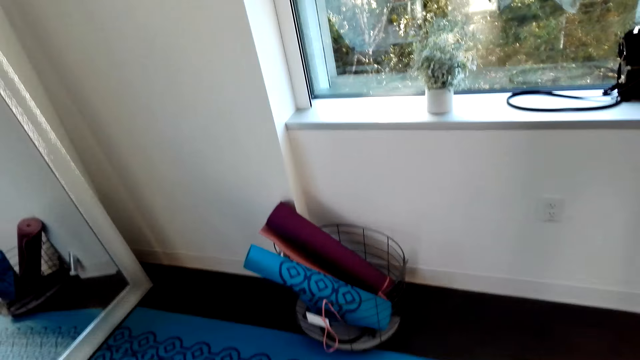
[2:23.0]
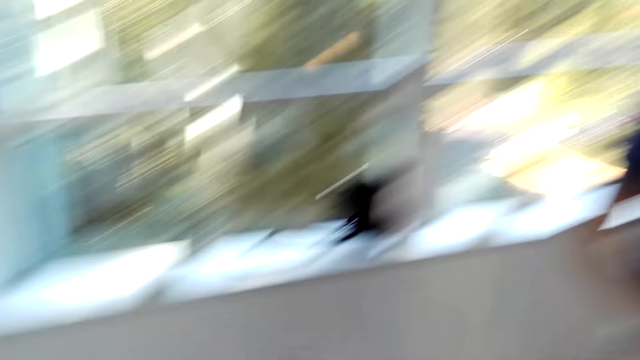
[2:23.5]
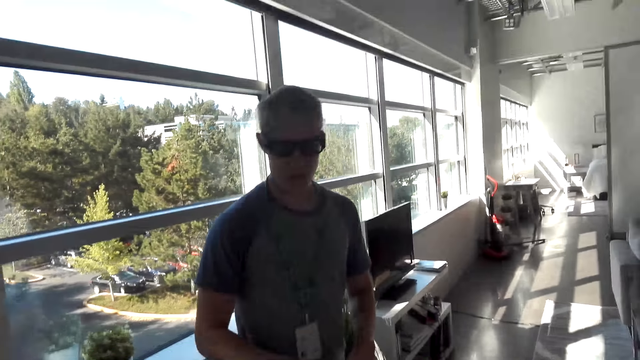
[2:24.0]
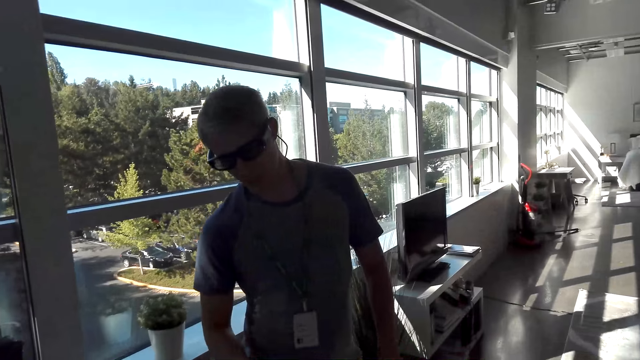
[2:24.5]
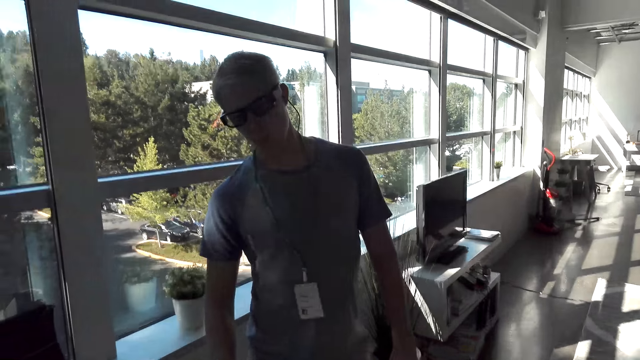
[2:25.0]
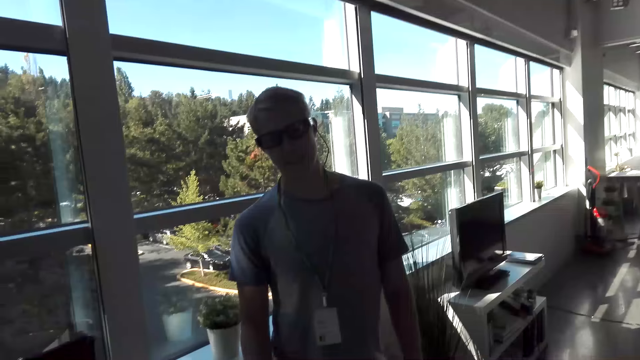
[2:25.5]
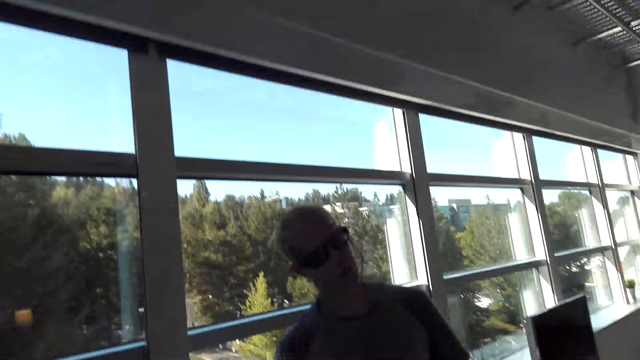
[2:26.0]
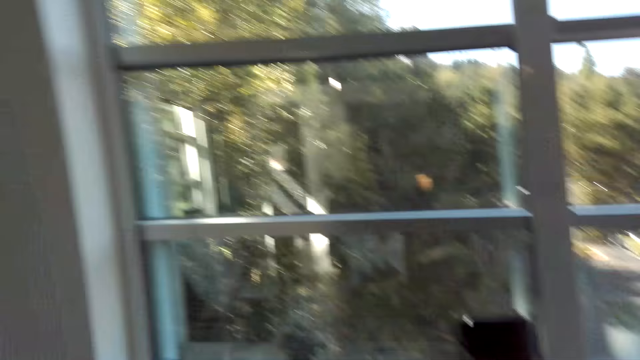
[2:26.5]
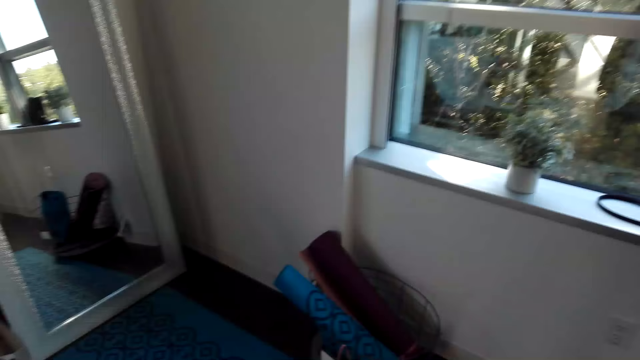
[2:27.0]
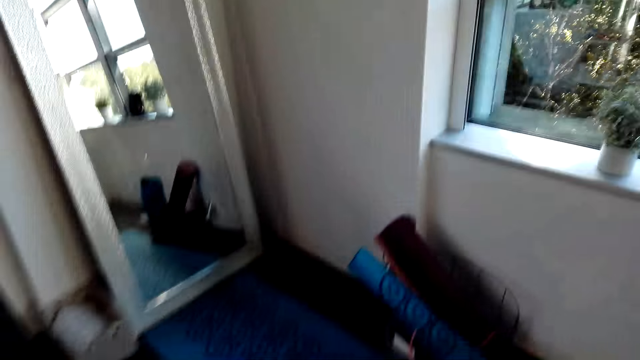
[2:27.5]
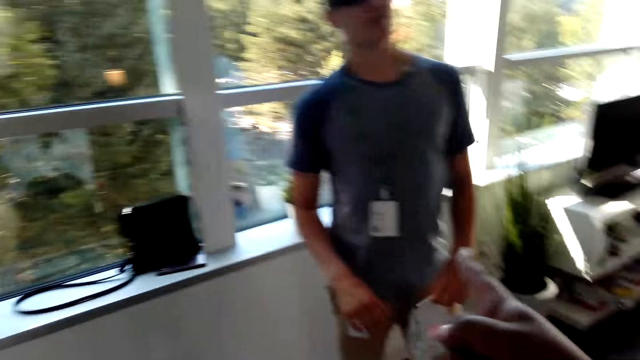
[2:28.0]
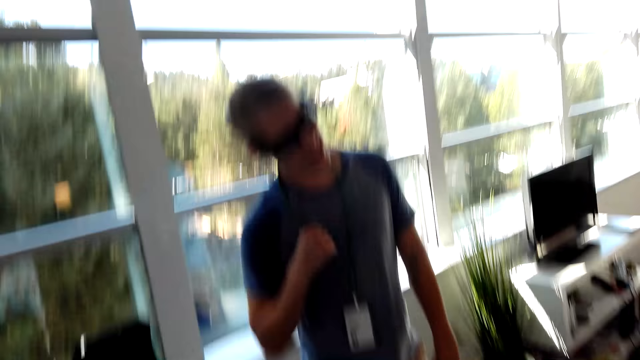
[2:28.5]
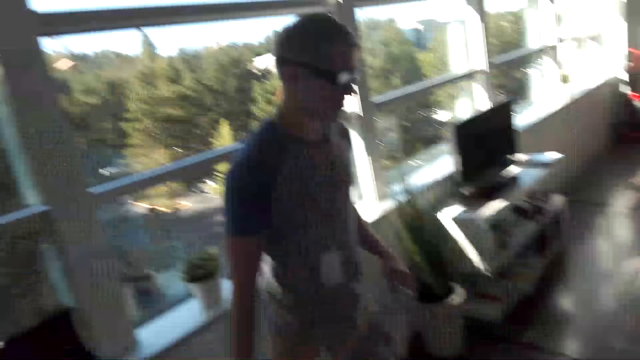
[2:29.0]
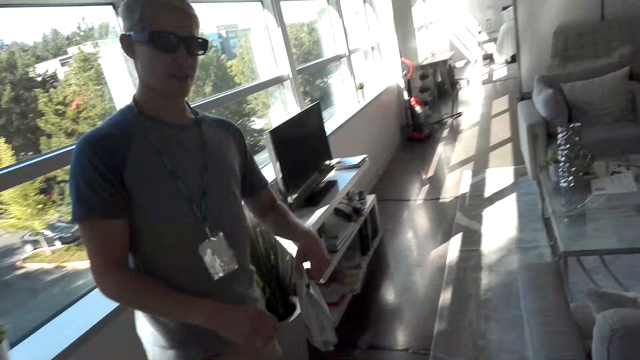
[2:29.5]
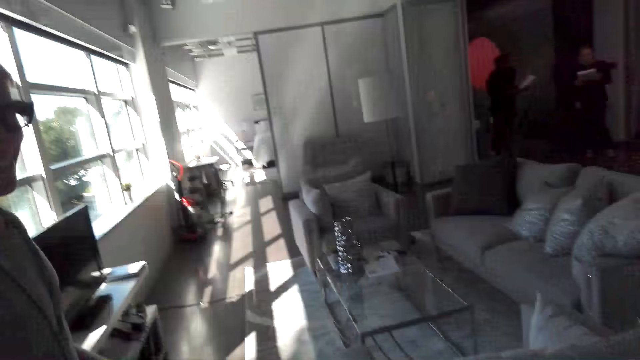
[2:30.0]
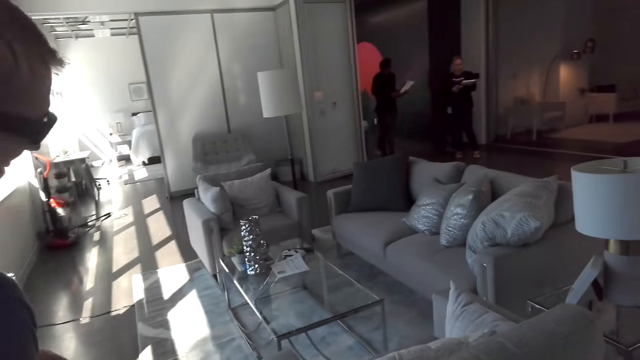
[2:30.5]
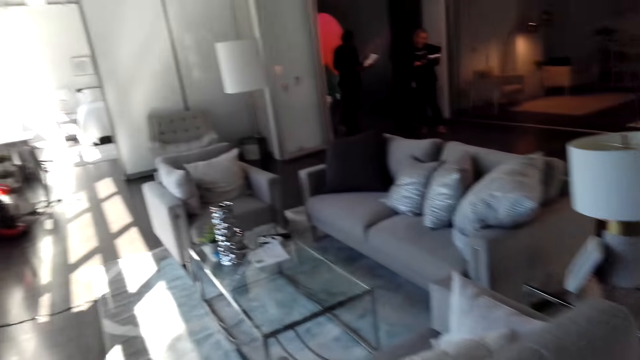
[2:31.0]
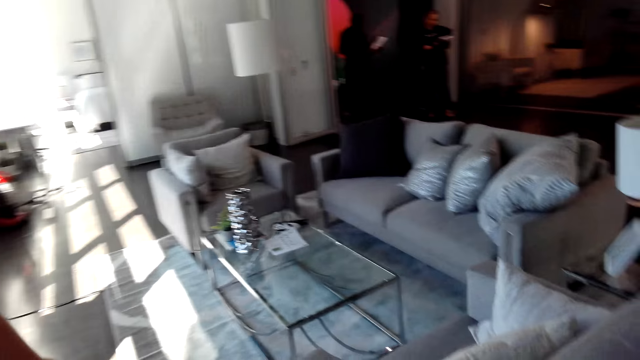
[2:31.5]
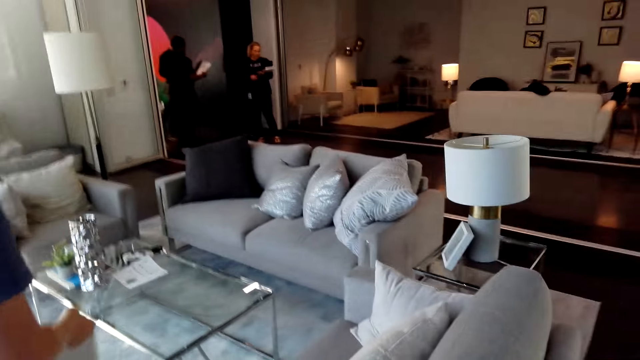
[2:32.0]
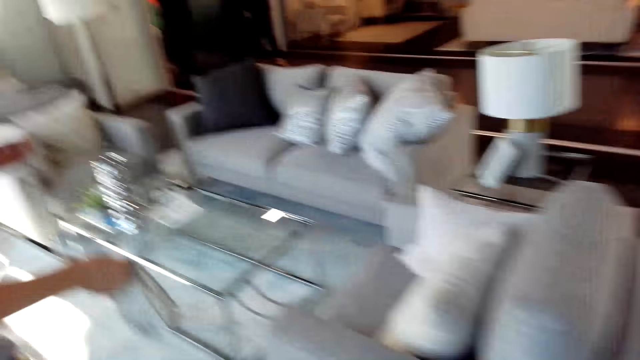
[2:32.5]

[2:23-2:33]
A male does a hand movement and walks around the house with the camera wearer.

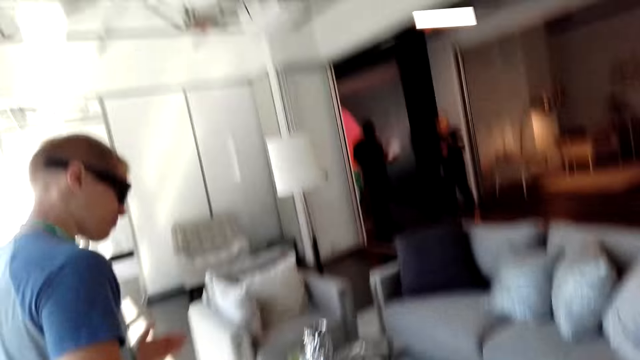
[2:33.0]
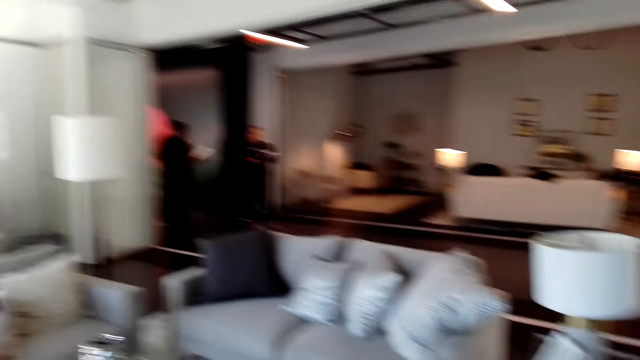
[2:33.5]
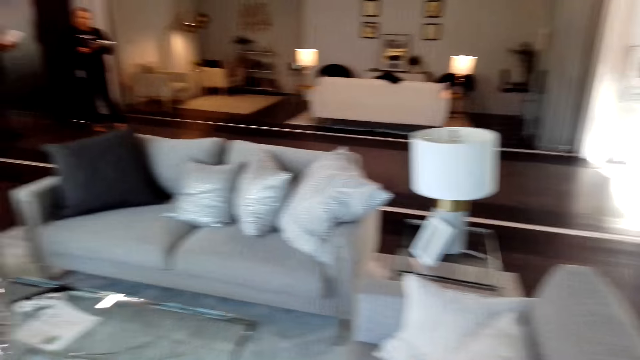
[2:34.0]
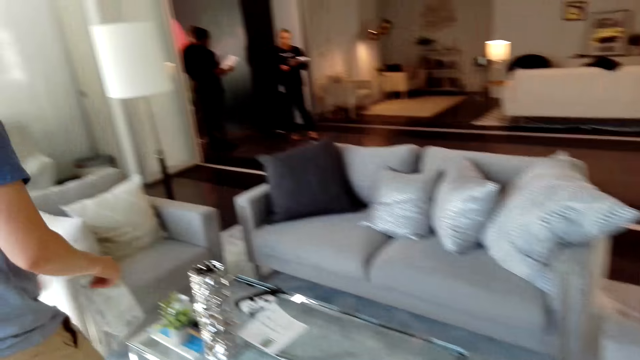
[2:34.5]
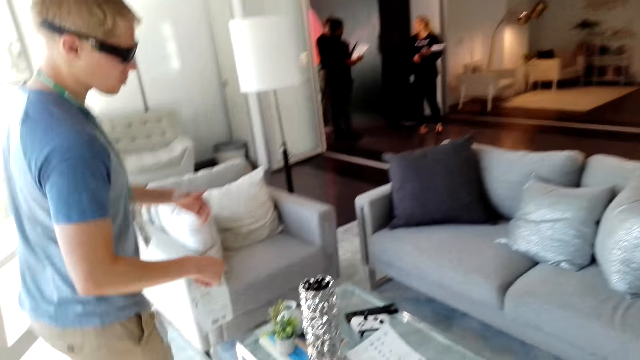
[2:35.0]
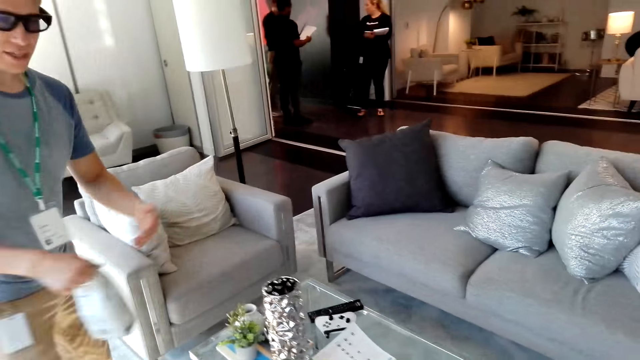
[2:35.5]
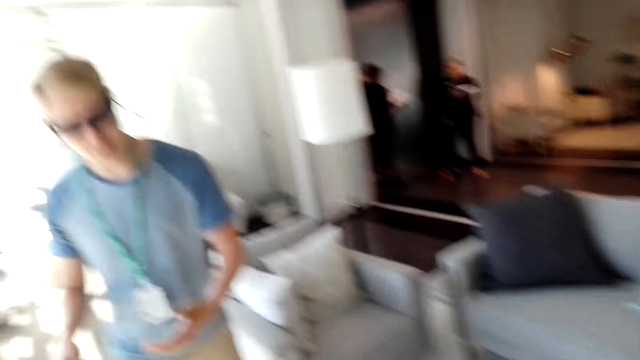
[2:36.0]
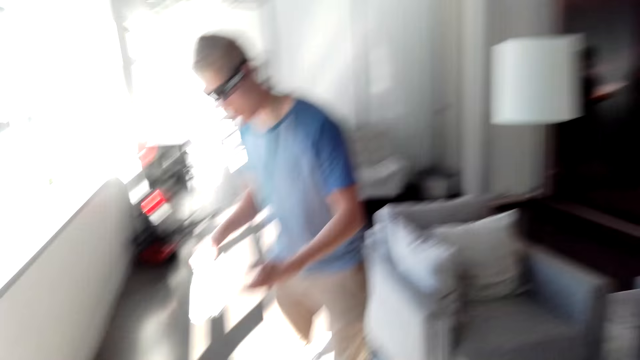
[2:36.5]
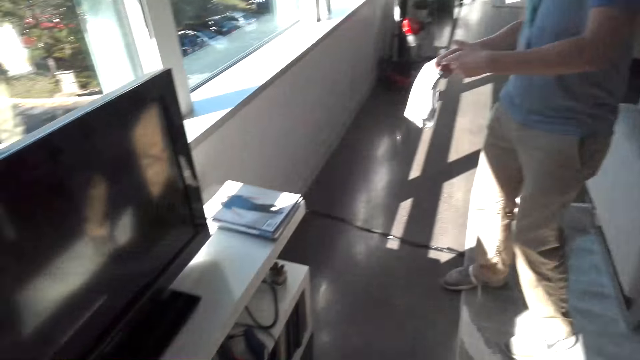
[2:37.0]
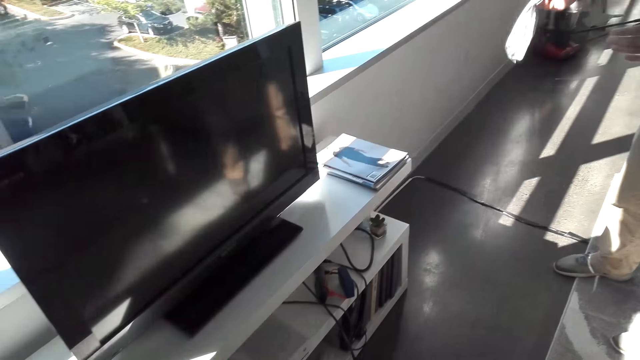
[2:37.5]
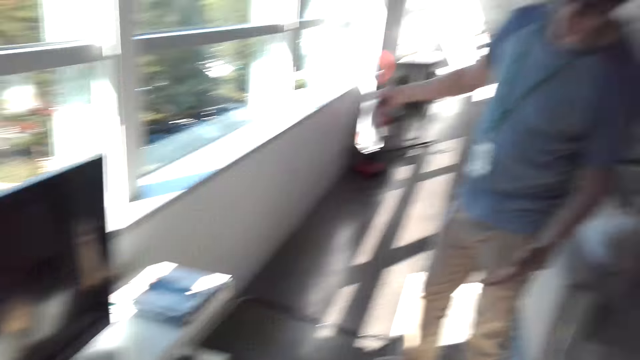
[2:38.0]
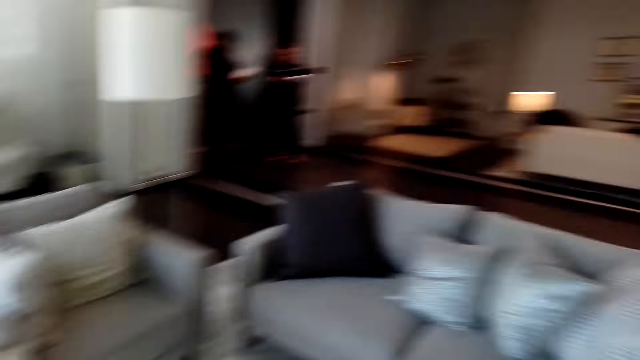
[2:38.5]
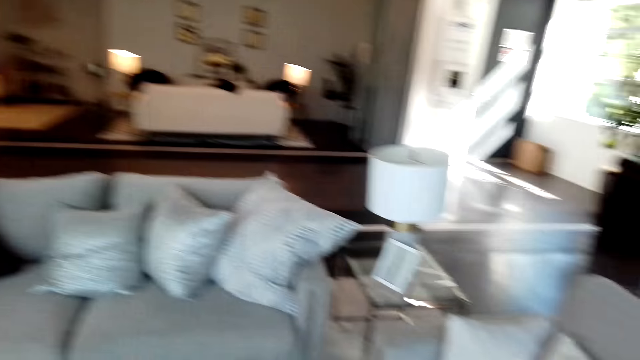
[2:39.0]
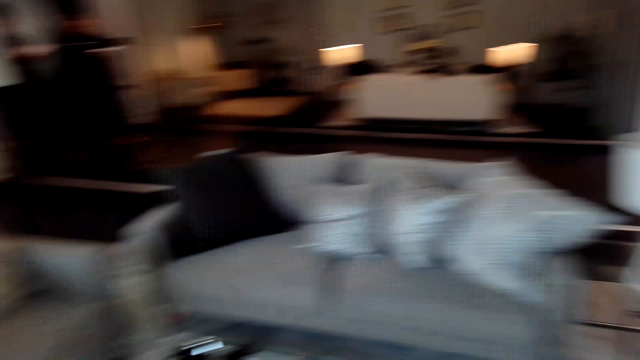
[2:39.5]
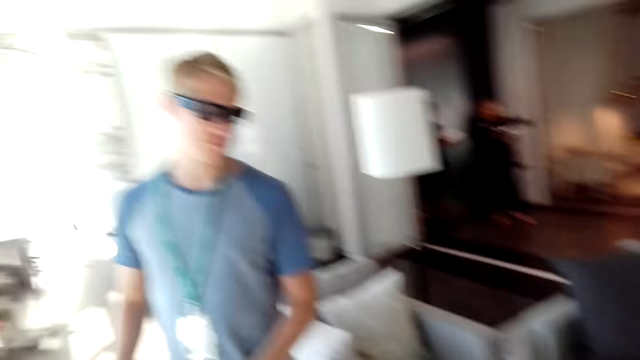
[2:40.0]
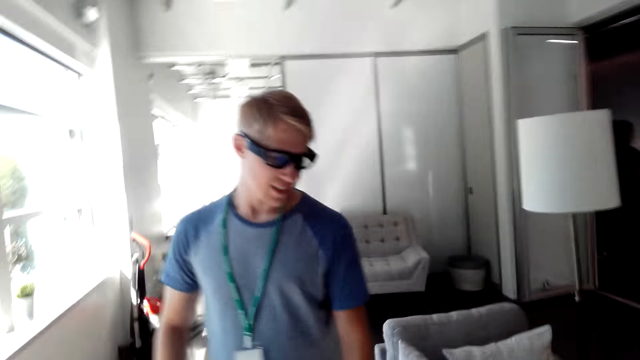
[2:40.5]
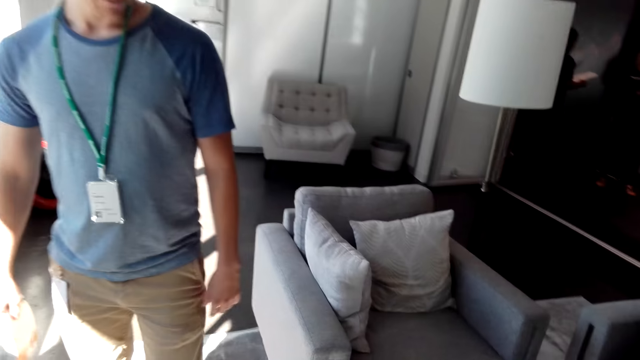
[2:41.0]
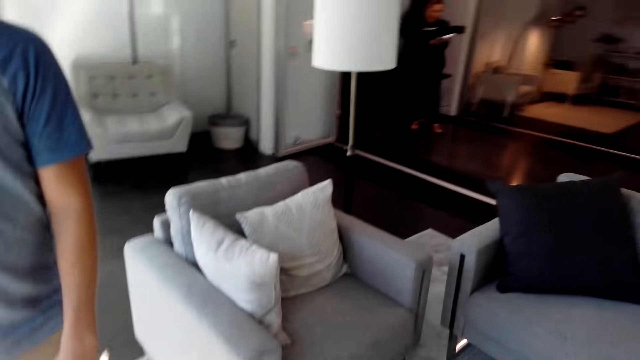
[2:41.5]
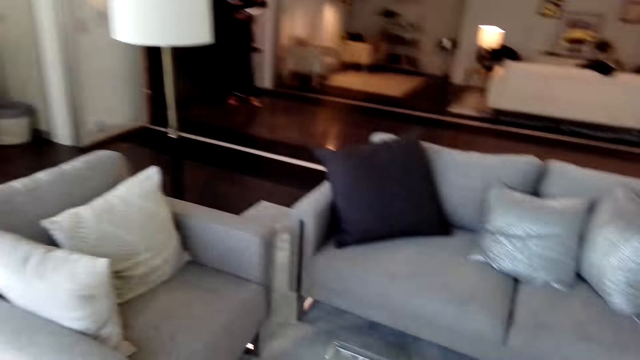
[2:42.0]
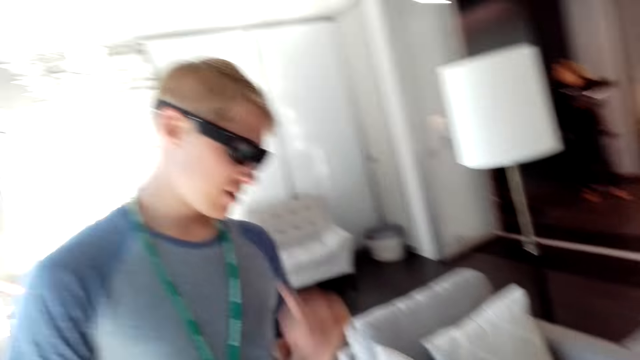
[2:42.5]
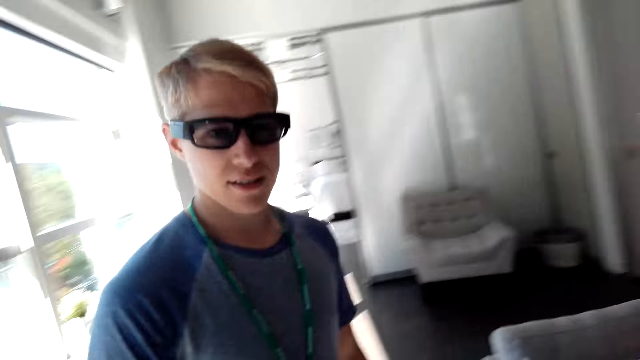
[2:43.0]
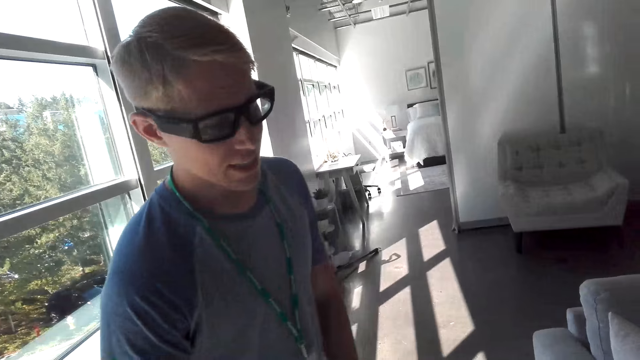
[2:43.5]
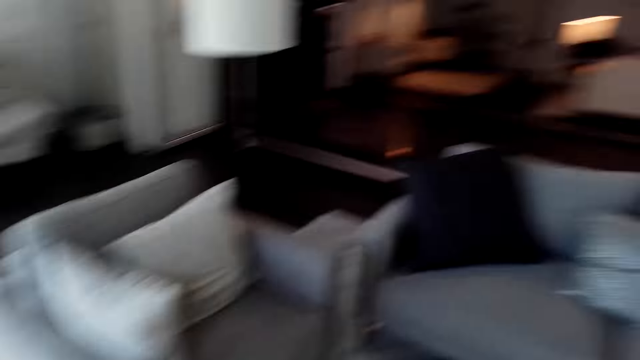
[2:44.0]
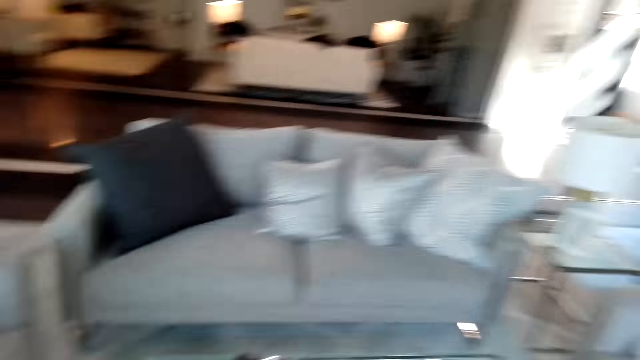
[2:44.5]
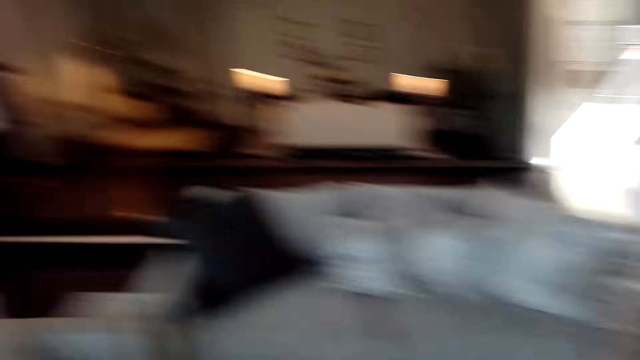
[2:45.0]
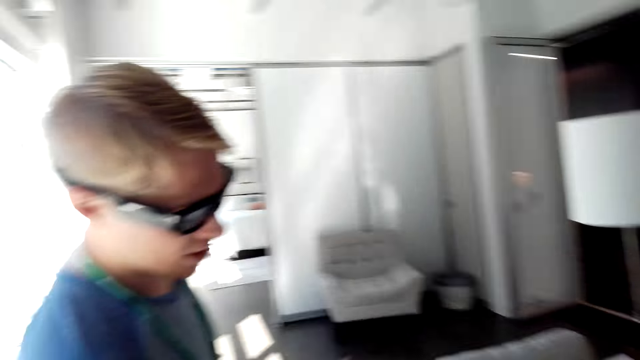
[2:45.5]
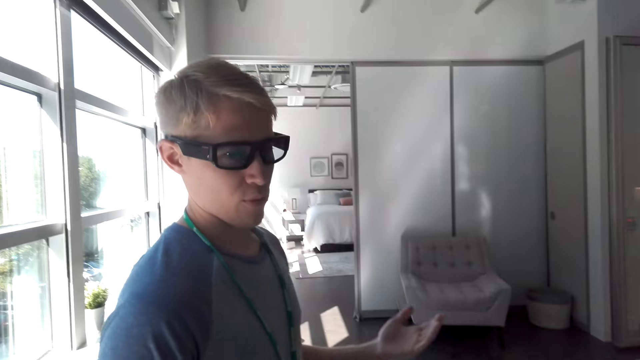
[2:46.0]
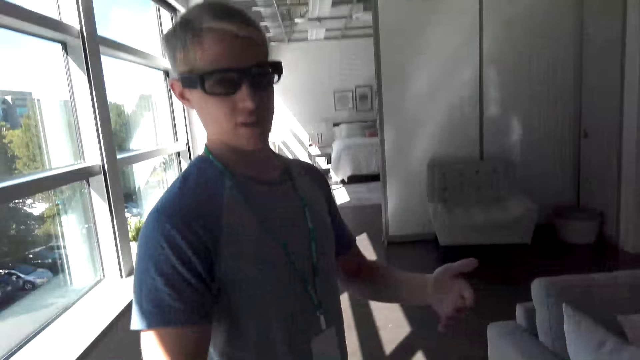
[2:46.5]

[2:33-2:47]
A male does a hand movement. The camera wearer looks around the house. The male converses with the camera wearer.
